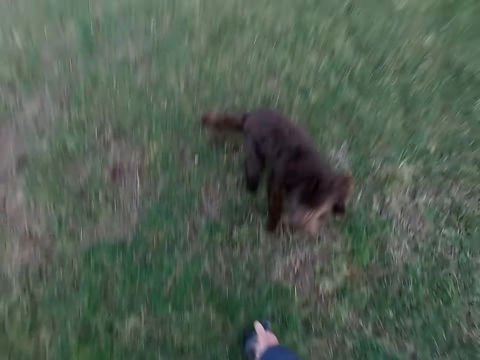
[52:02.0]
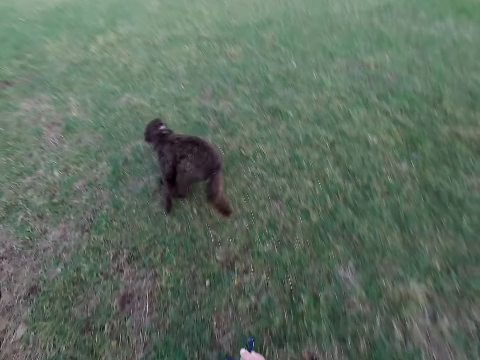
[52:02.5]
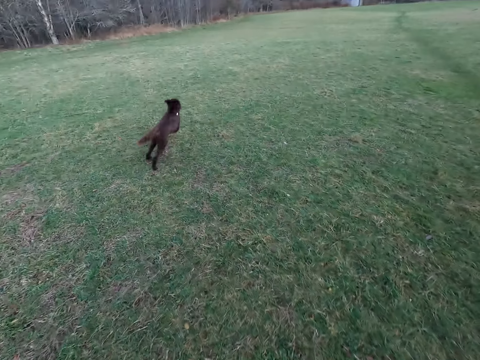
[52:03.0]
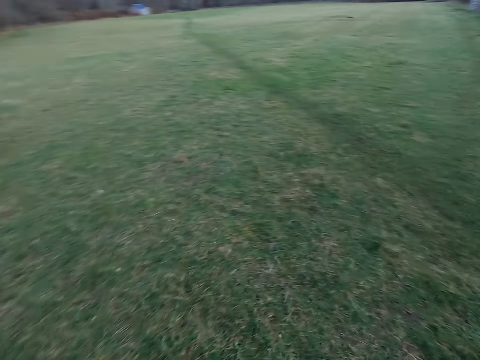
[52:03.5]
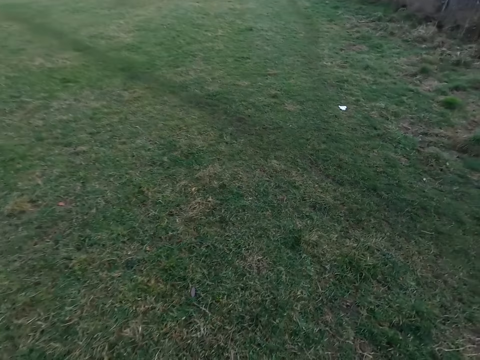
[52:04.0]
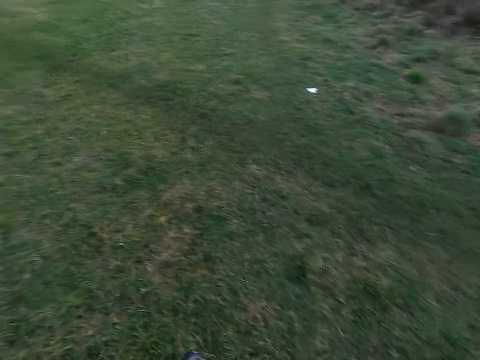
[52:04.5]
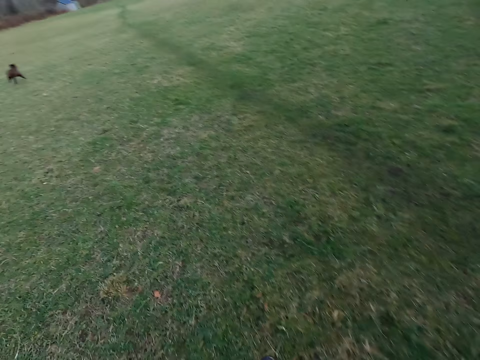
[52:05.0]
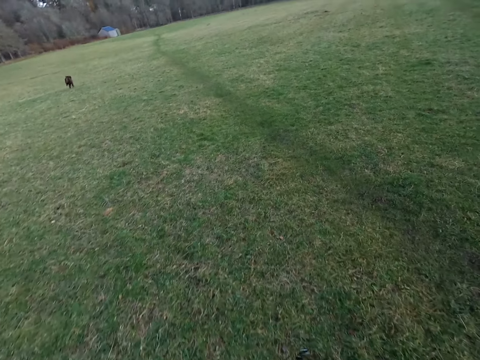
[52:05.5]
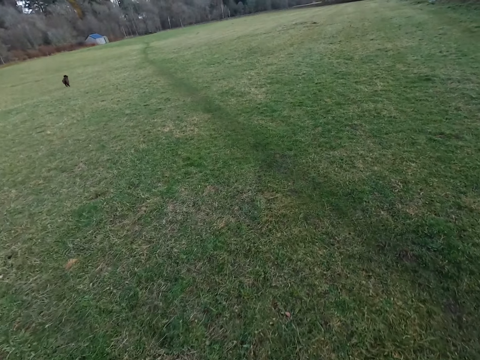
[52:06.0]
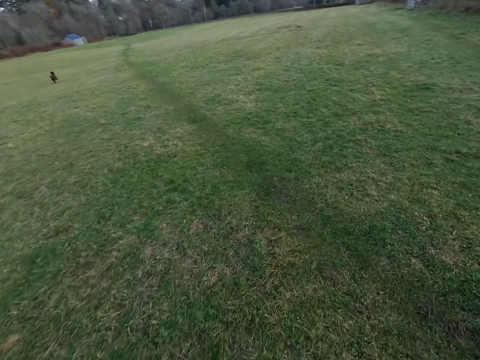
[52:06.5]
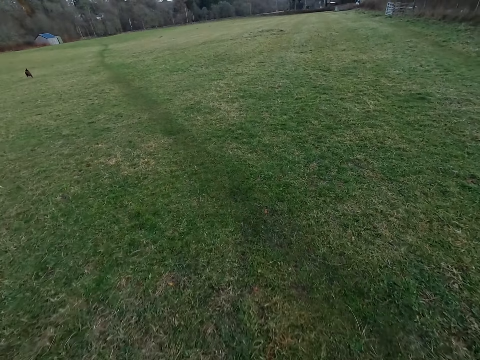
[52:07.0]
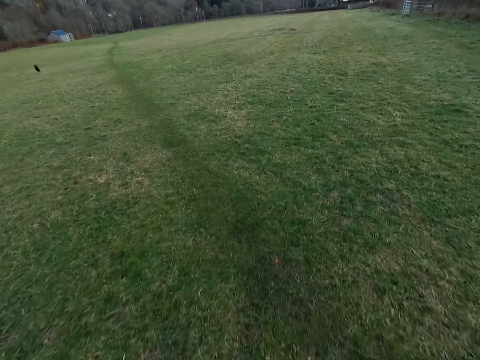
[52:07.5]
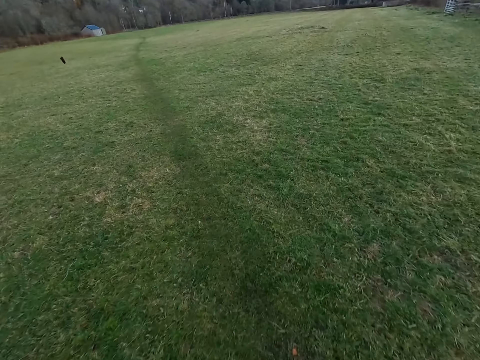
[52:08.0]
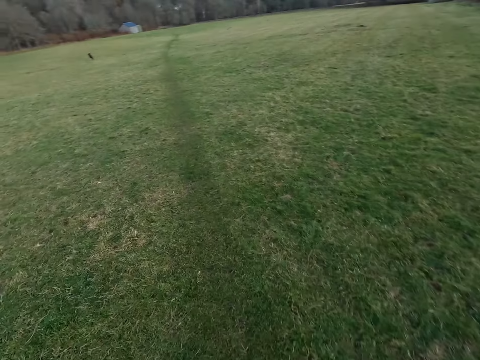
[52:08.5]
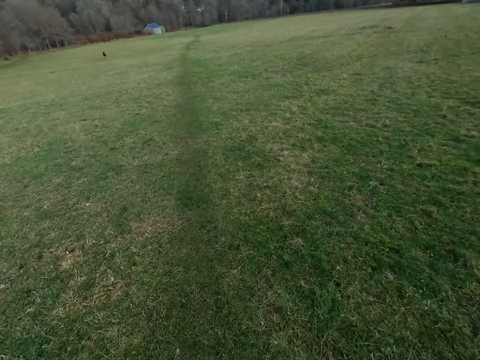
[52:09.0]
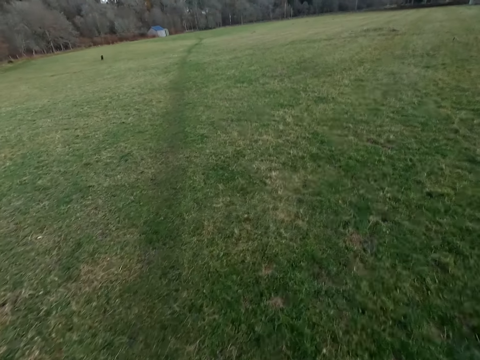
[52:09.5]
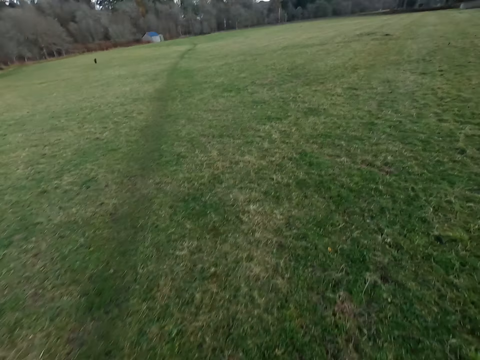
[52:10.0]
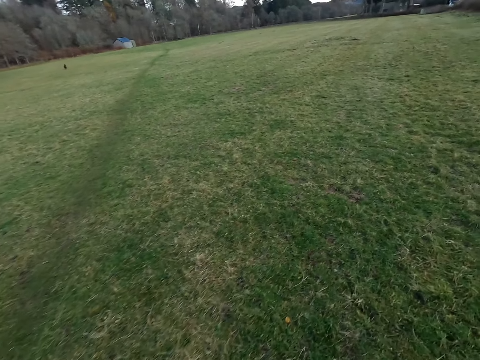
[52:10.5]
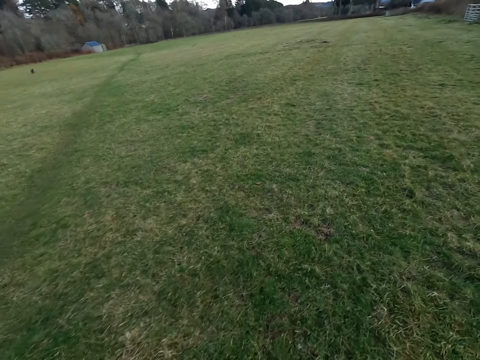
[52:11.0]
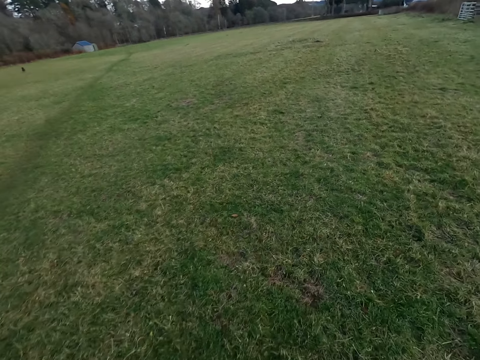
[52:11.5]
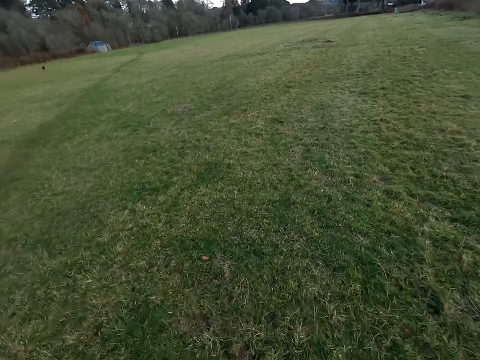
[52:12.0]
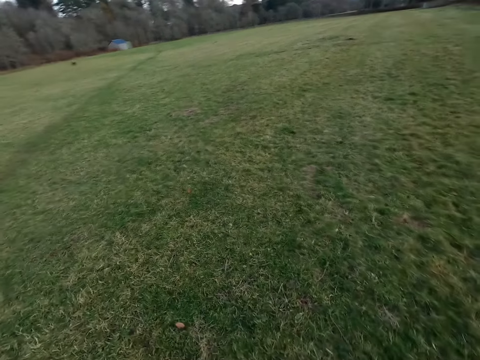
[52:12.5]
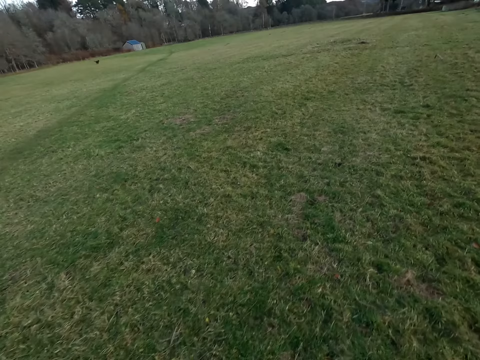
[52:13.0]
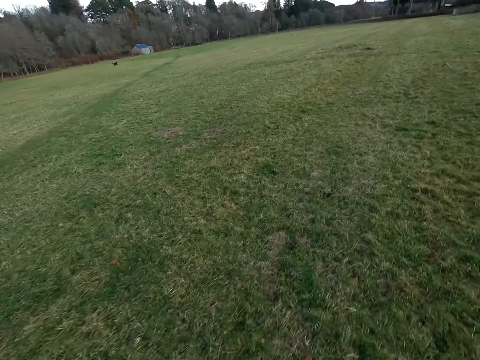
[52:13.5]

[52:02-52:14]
The dog runs around the field. The camera wearer walks around the field.

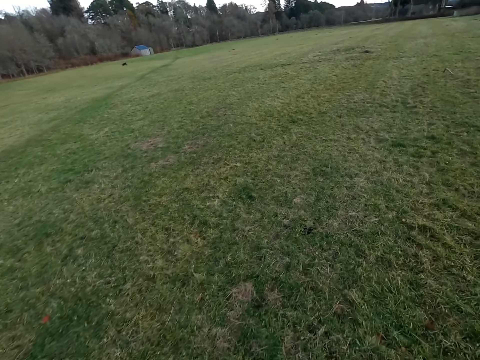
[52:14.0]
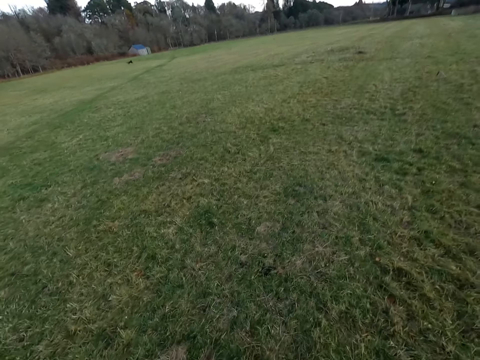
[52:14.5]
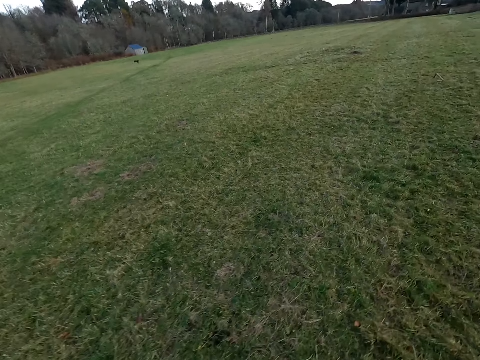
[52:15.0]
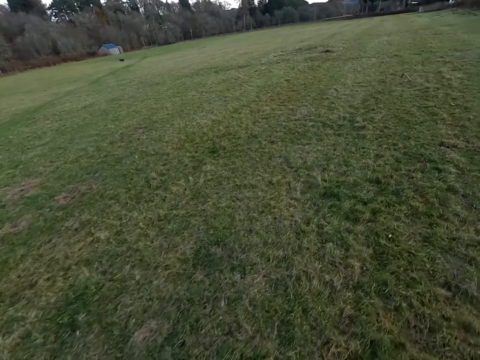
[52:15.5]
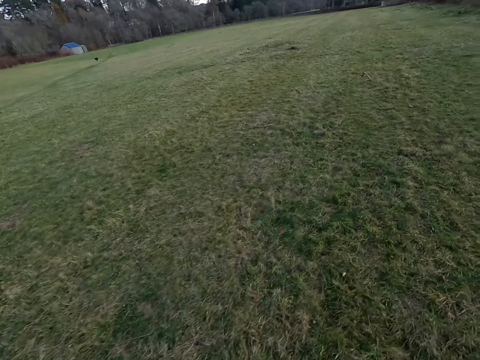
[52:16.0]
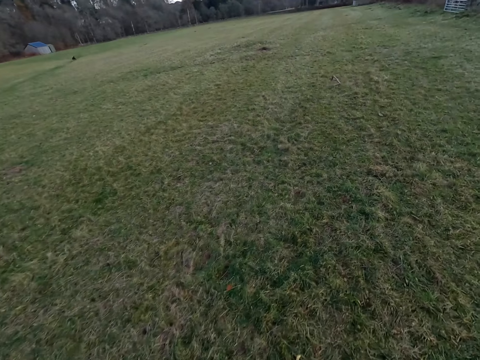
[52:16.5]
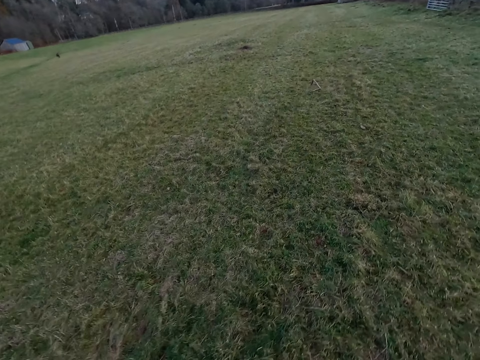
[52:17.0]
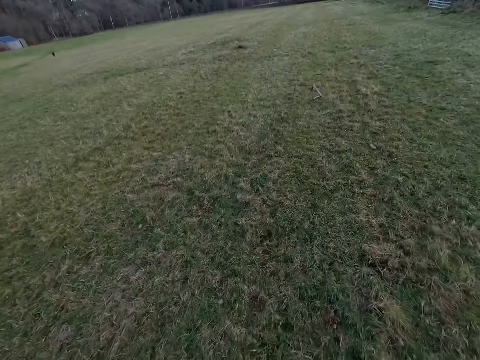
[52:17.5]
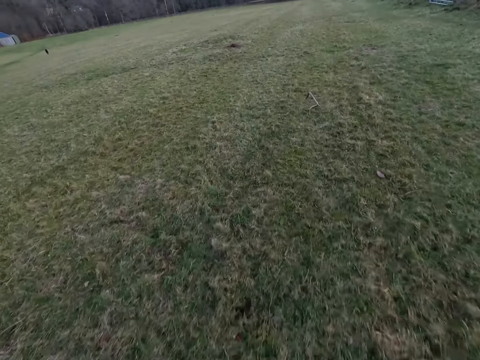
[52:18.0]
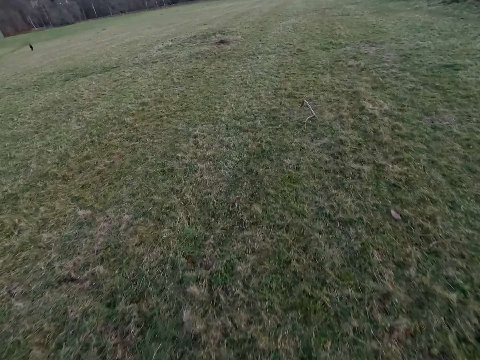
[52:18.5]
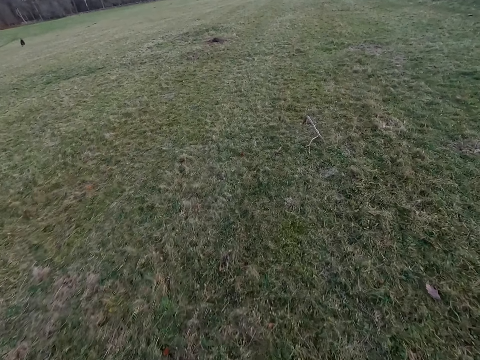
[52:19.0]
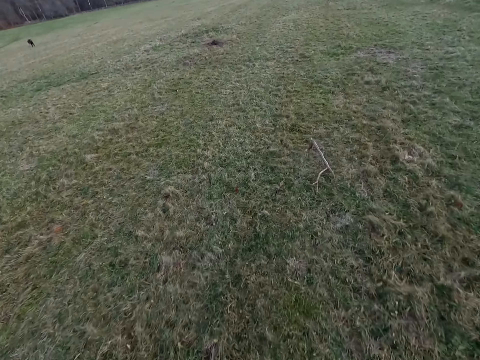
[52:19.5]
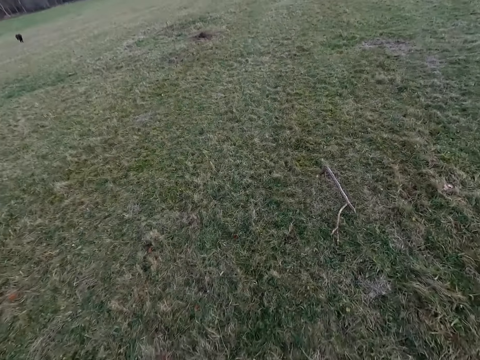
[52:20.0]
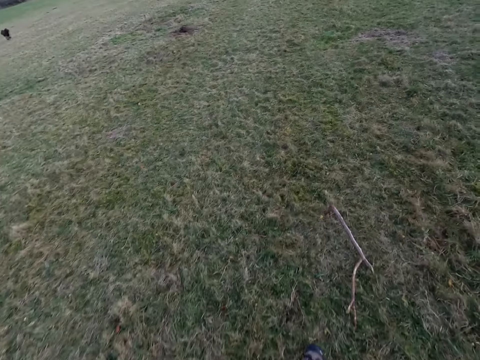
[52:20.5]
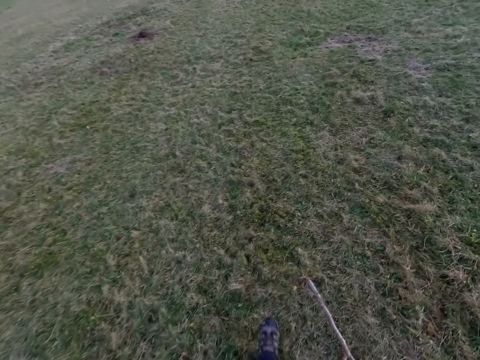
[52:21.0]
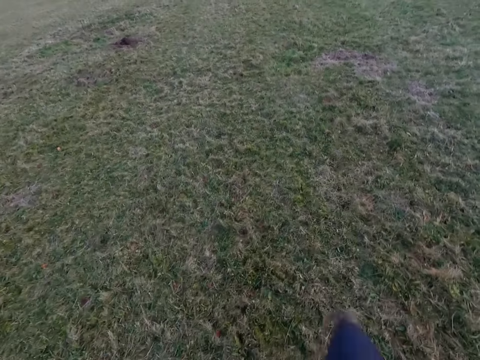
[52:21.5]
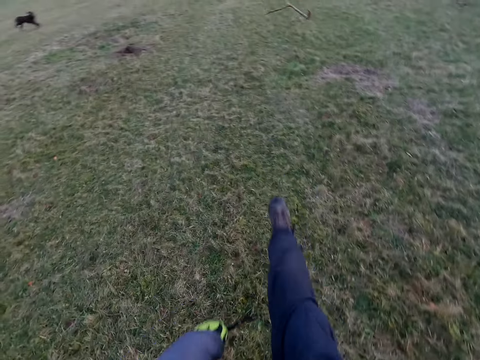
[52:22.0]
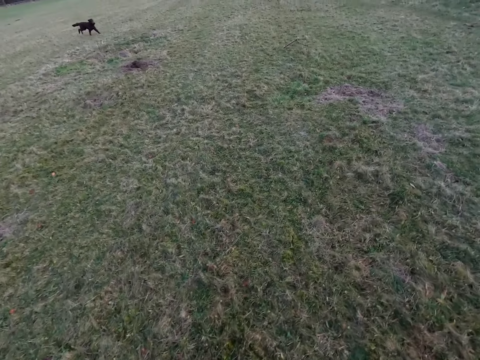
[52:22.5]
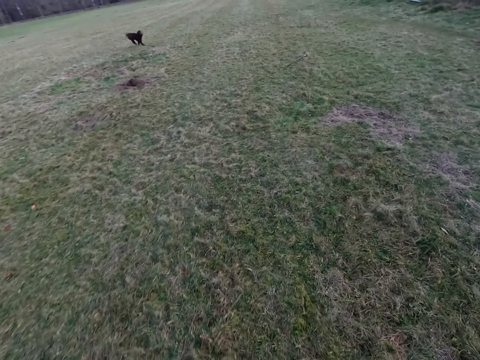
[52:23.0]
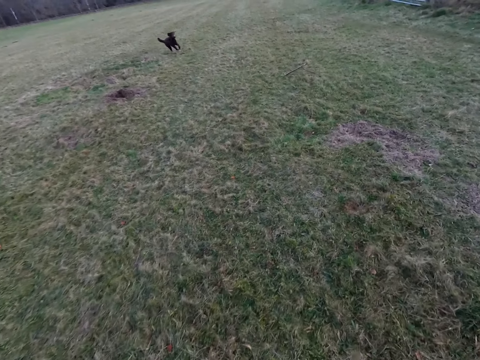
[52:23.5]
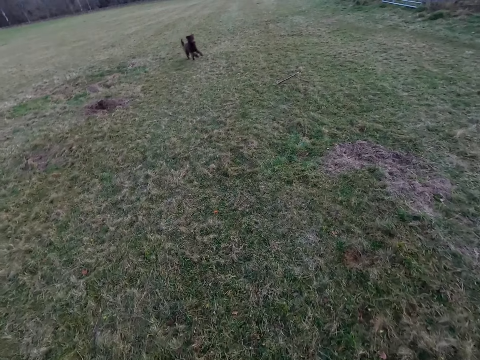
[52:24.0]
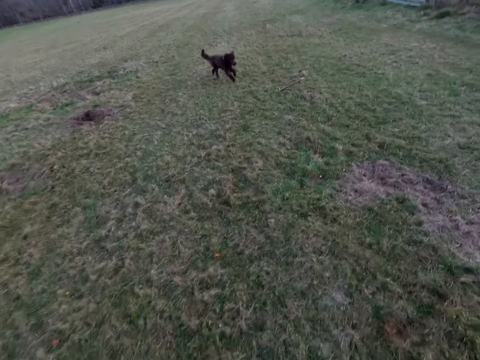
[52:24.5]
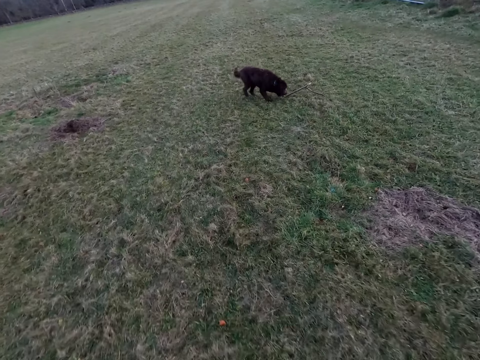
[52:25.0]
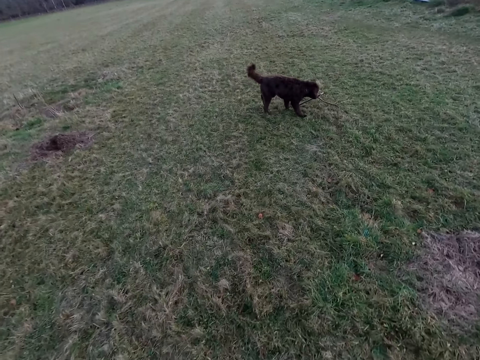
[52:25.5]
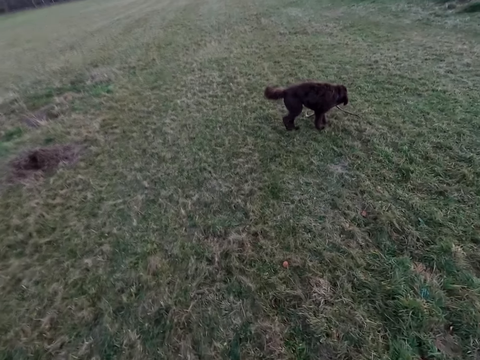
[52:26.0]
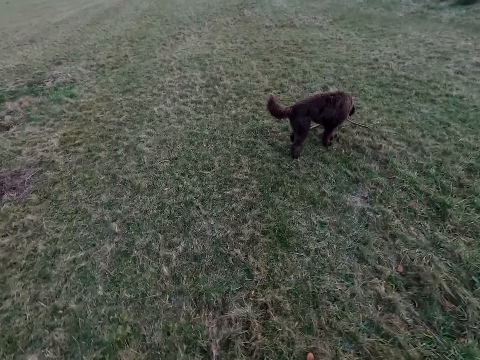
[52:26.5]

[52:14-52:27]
The camera wearer kicks a stick on the ground with his right leg.

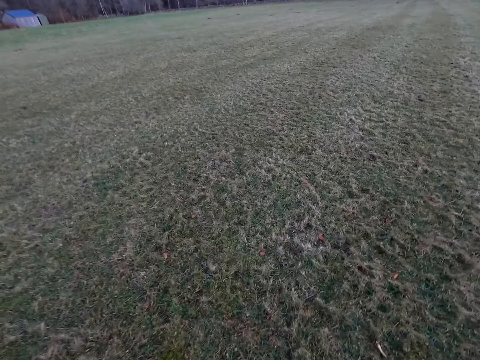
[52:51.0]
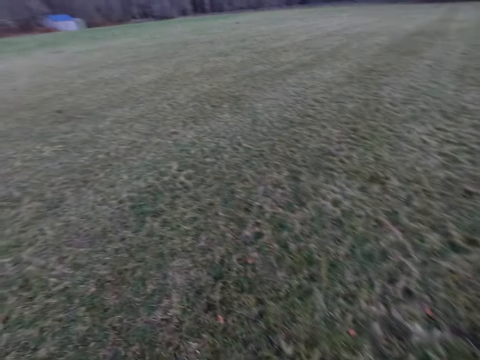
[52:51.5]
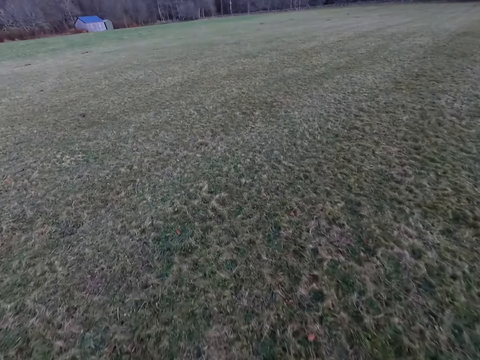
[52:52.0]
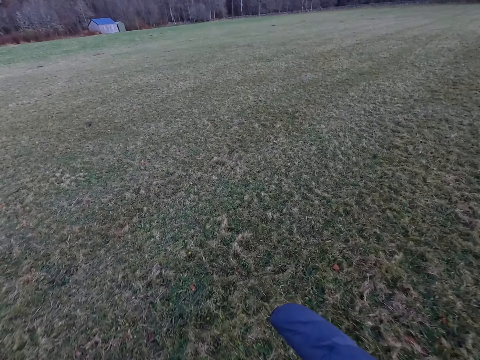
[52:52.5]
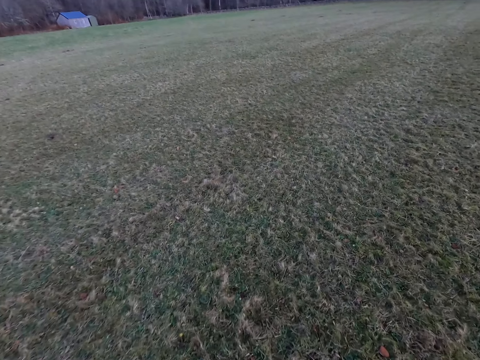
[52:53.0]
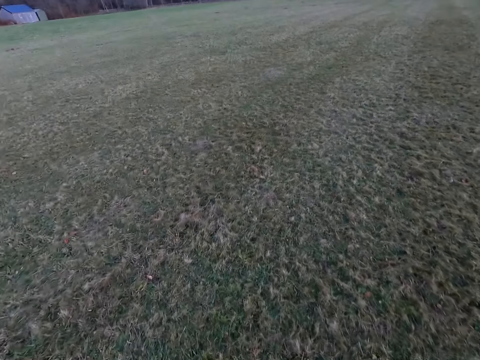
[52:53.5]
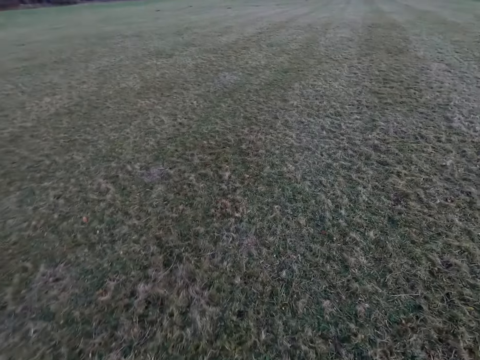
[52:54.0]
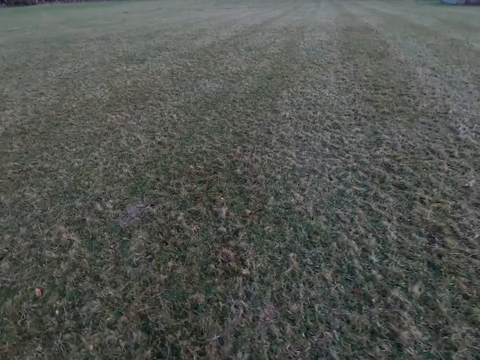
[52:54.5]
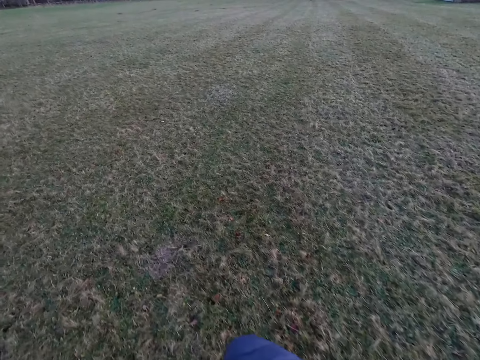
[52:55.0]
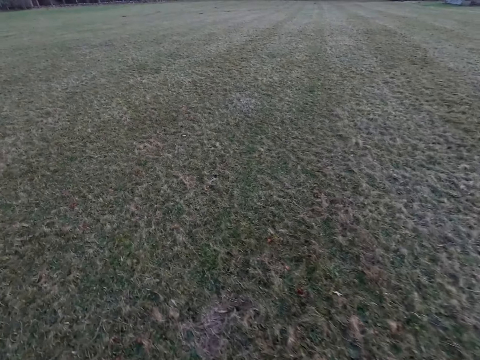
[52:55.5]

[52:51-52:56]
The dog barks.
